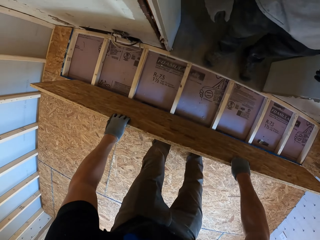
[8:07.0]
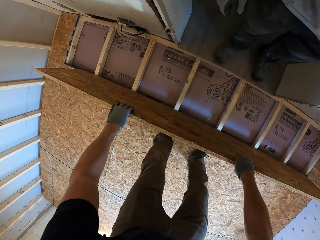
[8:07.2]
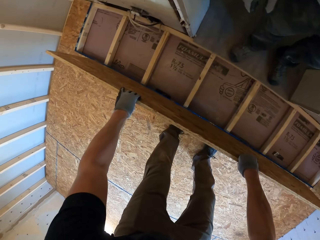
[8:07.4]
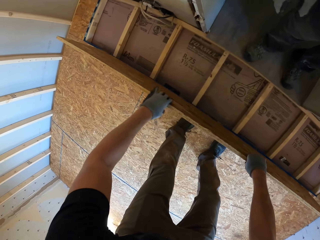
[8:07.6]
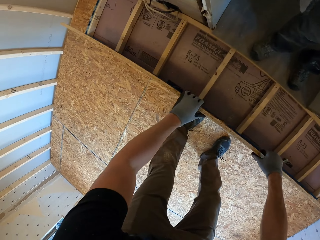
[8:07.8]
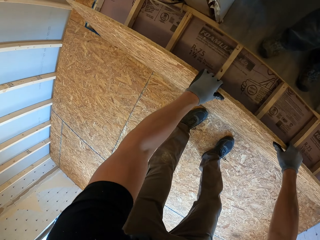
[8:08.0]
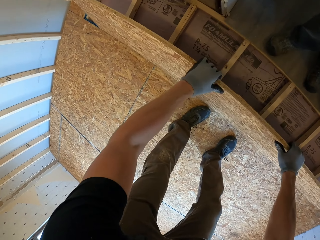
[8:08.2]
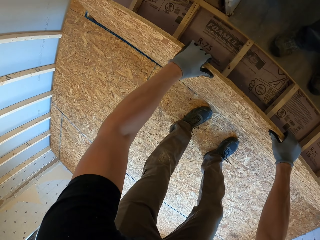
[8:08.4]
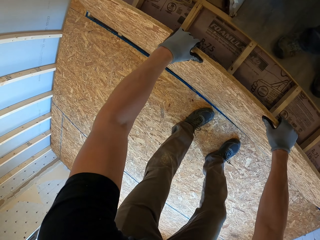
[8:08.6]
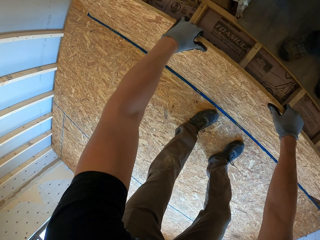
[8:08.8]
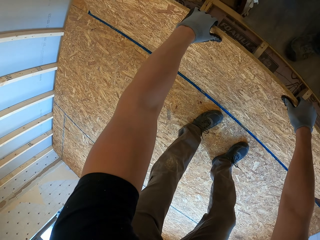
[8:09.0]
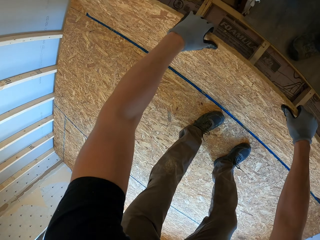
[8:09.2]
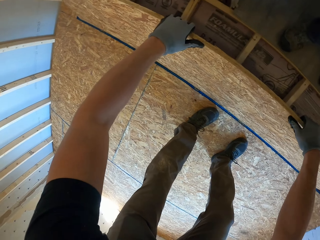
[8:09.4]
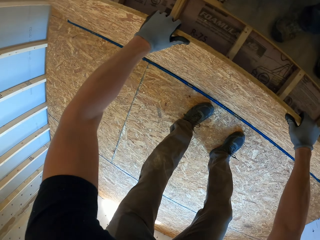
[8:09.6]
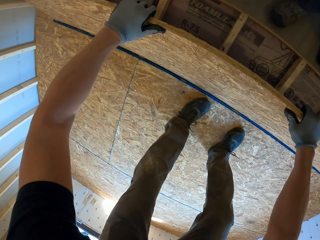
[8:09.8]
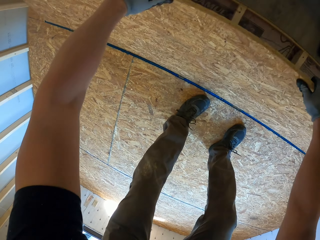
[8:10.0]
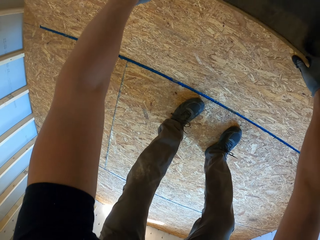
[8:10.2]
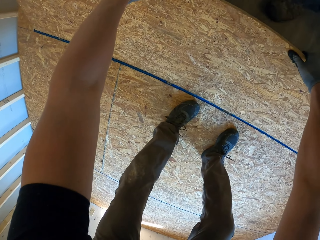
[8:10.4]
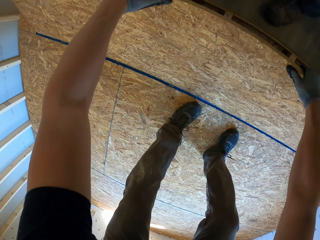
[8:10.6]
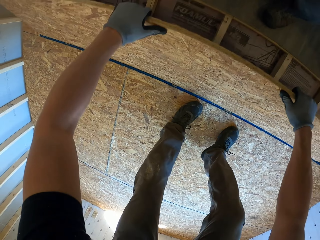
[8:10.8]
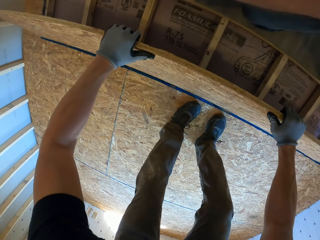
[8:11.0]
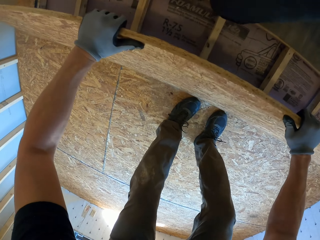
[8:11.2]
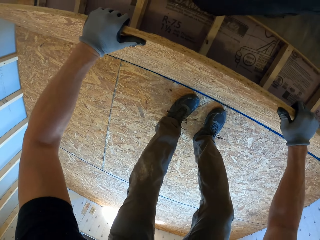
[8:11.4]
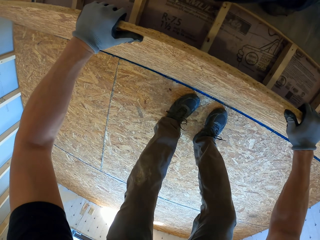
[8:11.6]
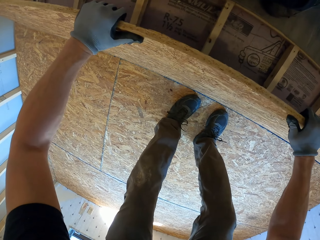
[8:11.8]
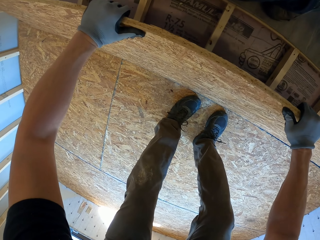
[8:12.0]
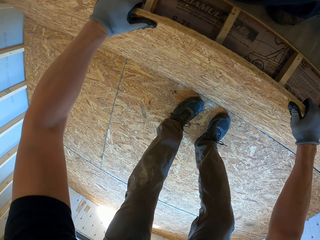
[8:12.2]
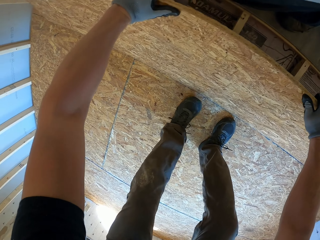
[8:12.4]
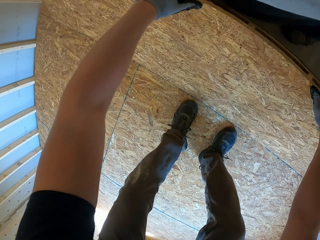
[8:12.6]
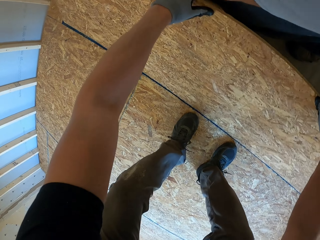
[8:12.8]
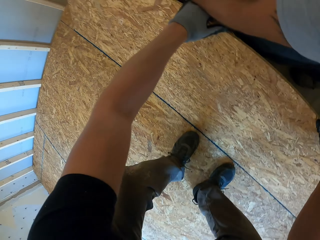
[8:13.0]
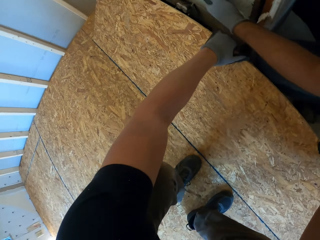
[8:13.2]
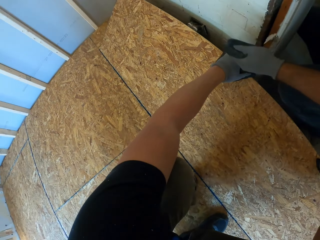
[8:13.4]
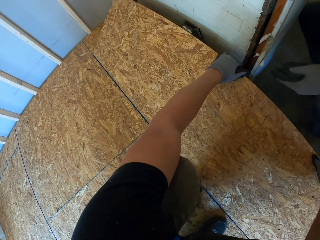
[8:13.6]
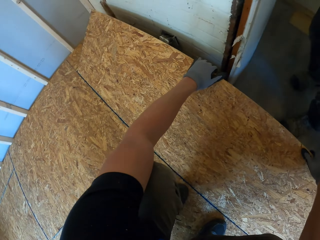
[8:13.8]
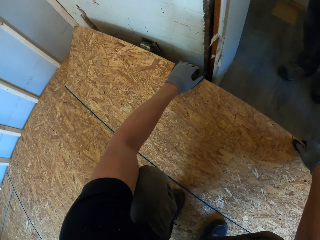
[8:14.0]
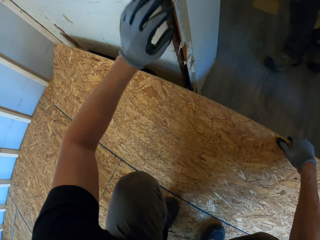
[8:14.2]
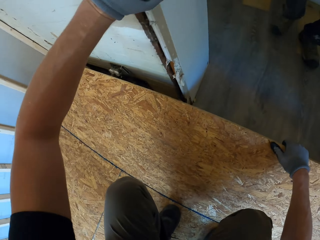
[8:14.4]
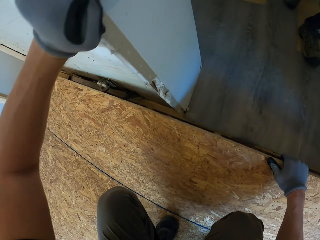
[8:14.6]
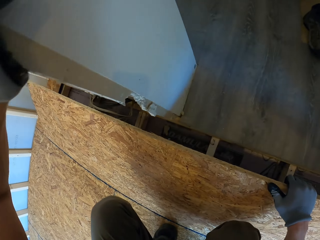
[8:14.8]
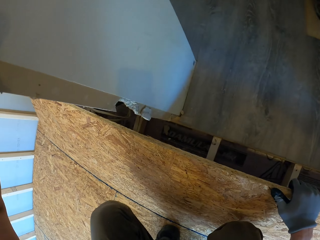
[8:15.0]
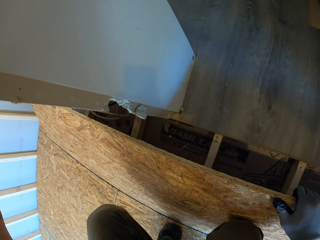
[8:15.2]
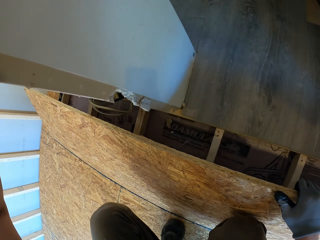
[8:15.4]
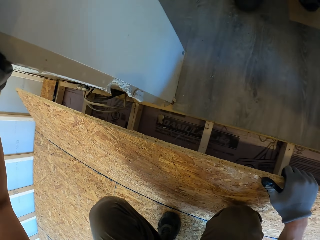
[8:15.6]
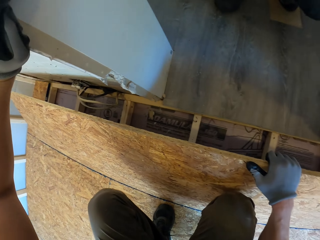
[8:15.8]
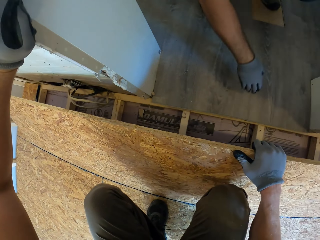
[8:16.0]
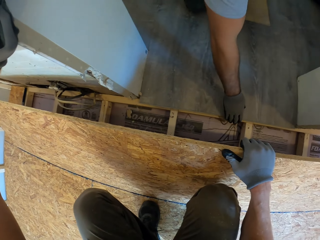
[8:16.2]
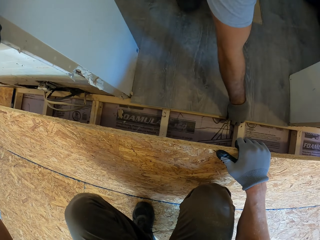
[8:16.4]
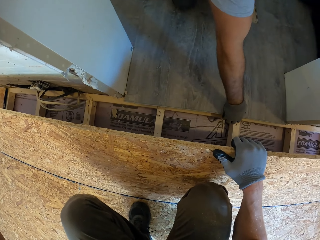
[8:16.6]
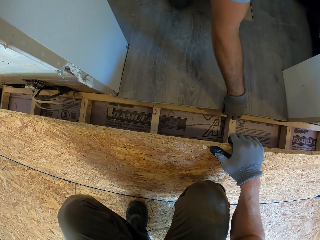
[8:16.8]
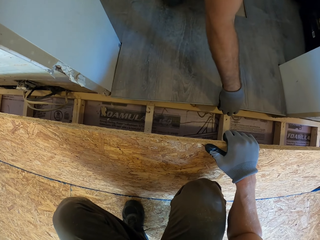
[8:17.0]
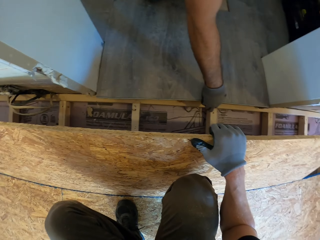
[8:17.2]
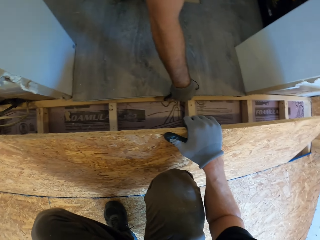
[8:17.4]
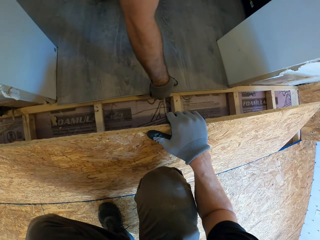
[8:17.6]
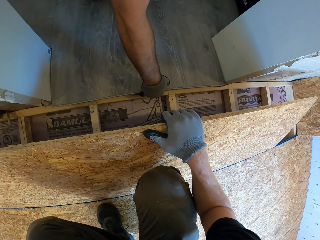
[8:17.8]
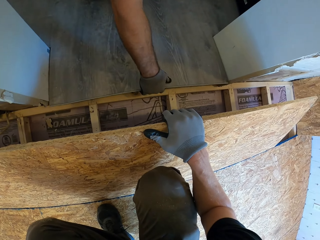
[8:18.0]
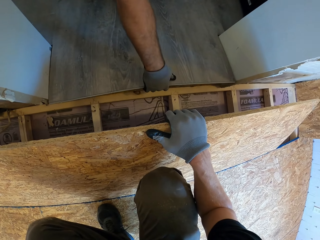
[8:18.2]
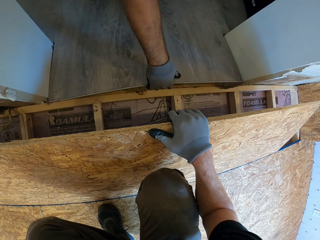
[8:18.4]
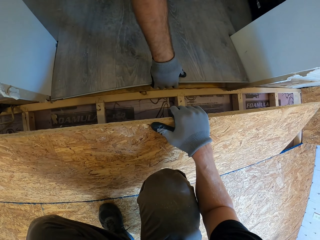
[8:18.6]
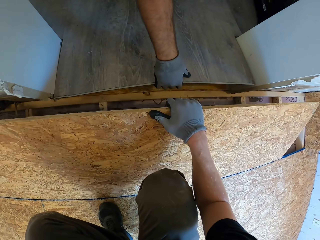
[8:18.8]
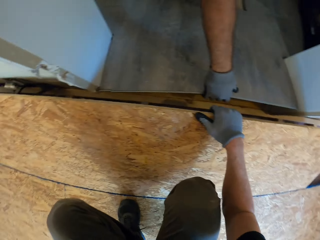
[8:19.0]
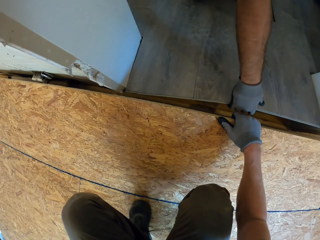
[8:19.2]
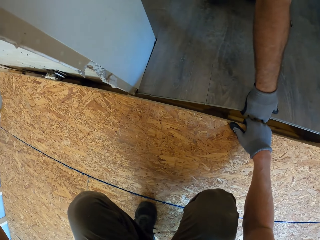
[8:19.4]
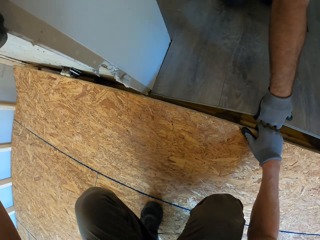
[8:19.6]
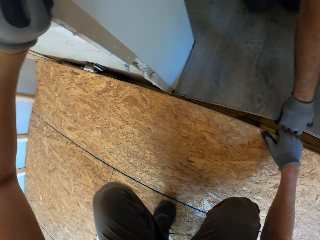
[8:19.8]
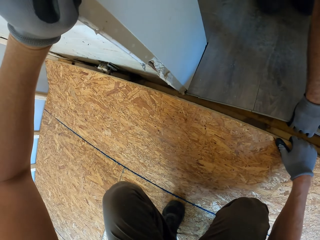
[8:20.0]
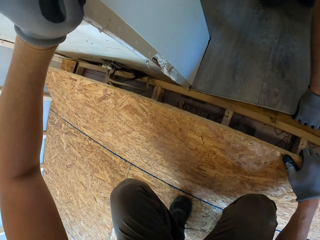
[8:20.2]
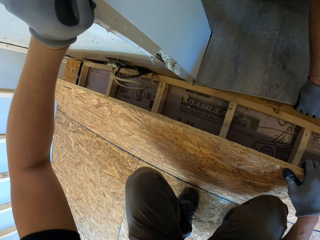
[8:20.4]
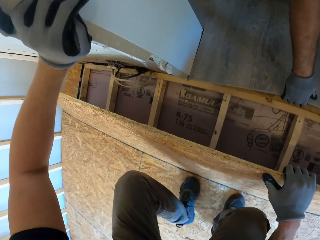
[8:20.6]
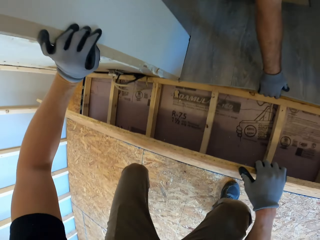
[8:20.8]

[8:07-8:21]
The camera wearer puts the wood on the floor. They fit a plywood on the ground surface. A man lifts a plywood.

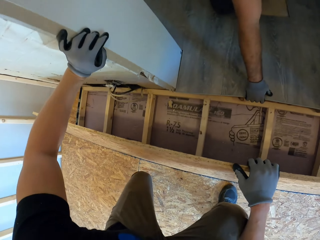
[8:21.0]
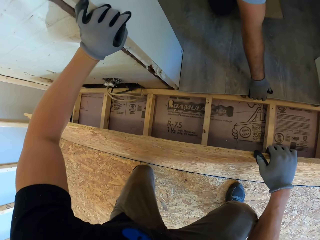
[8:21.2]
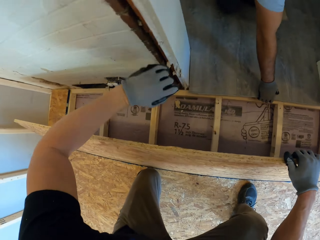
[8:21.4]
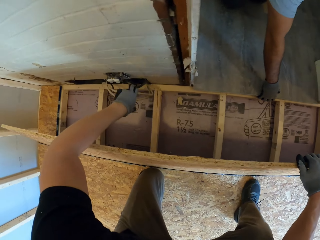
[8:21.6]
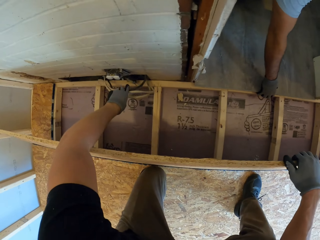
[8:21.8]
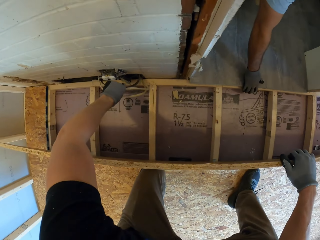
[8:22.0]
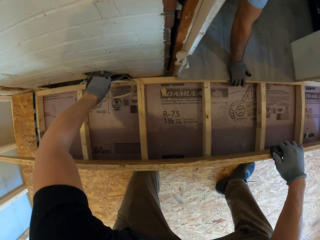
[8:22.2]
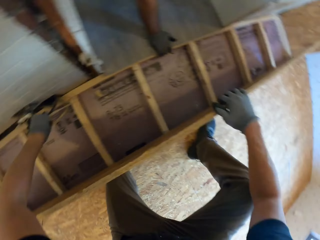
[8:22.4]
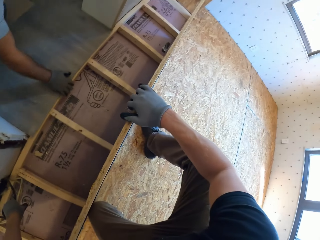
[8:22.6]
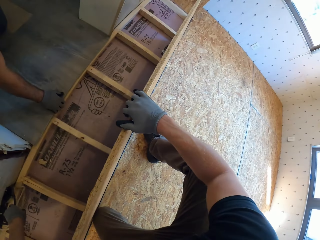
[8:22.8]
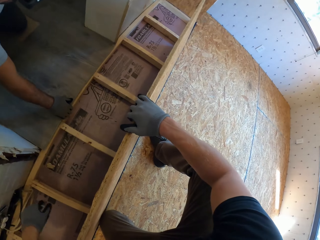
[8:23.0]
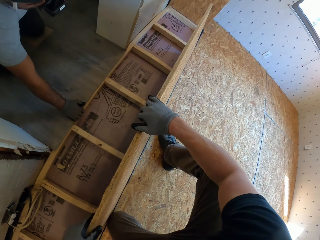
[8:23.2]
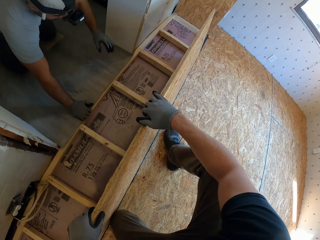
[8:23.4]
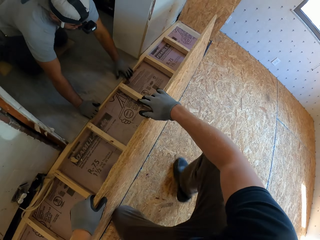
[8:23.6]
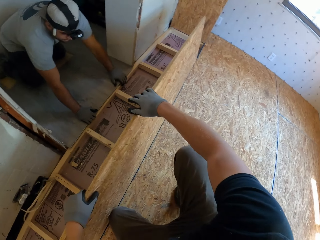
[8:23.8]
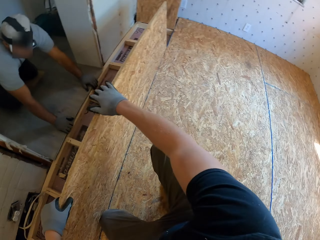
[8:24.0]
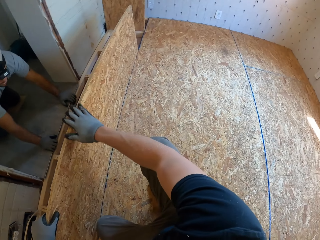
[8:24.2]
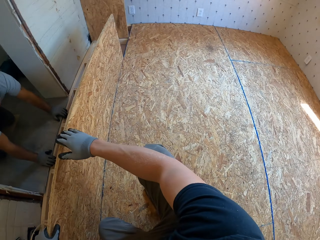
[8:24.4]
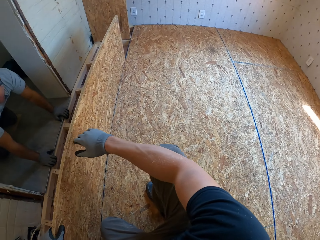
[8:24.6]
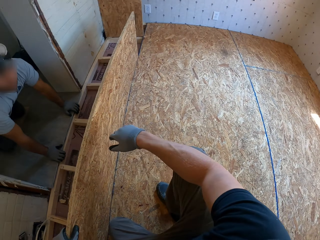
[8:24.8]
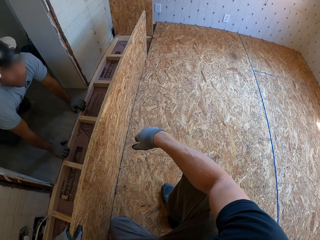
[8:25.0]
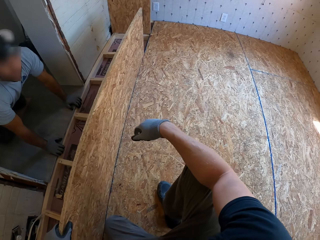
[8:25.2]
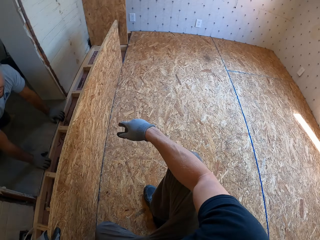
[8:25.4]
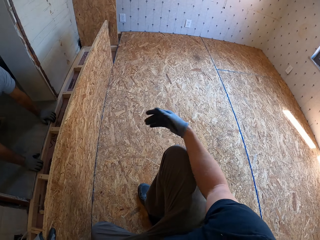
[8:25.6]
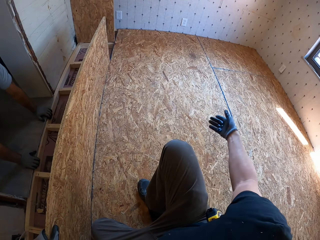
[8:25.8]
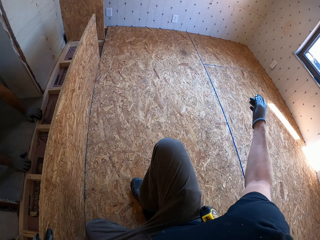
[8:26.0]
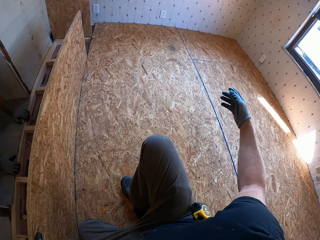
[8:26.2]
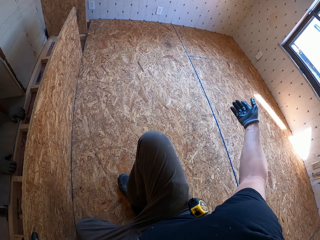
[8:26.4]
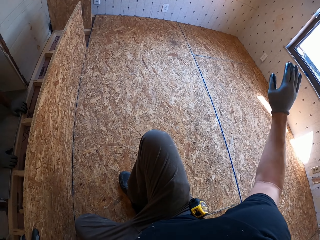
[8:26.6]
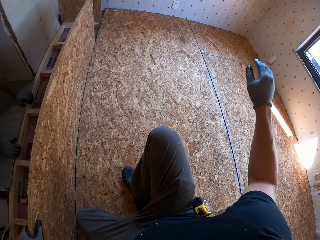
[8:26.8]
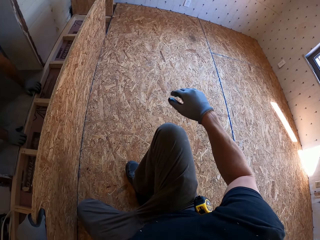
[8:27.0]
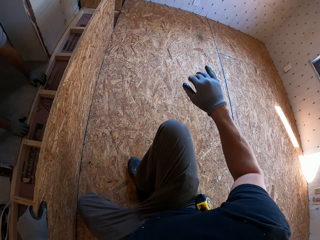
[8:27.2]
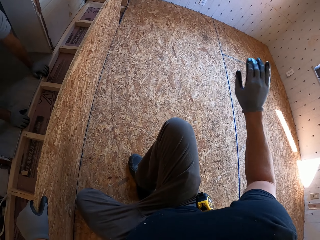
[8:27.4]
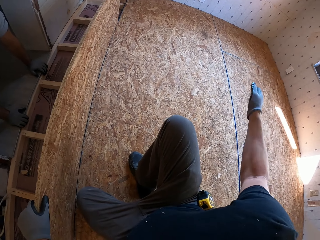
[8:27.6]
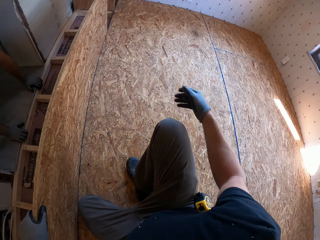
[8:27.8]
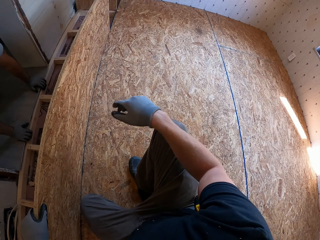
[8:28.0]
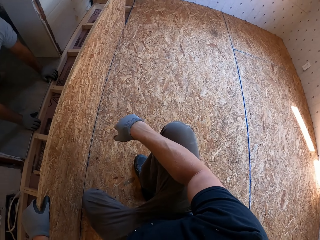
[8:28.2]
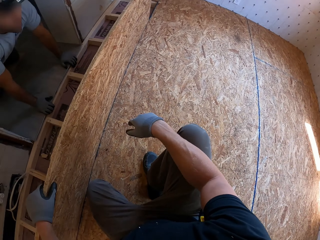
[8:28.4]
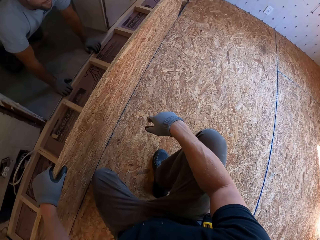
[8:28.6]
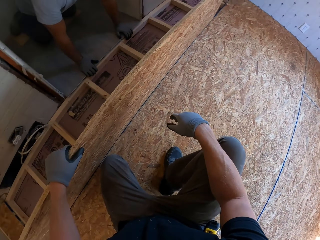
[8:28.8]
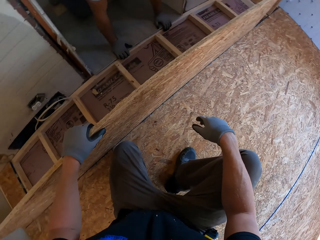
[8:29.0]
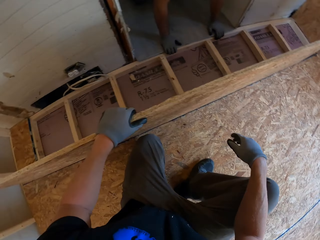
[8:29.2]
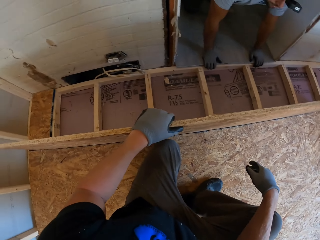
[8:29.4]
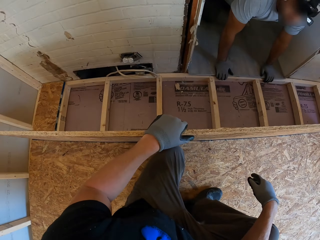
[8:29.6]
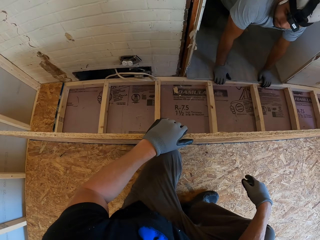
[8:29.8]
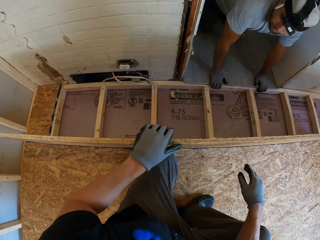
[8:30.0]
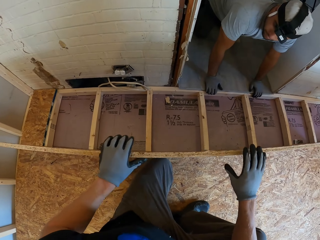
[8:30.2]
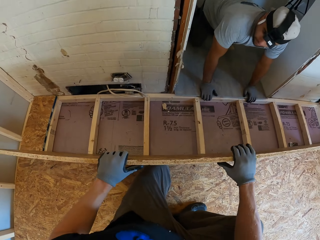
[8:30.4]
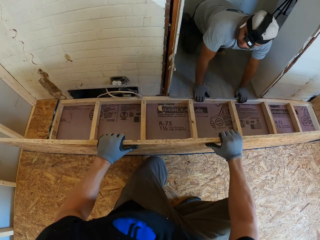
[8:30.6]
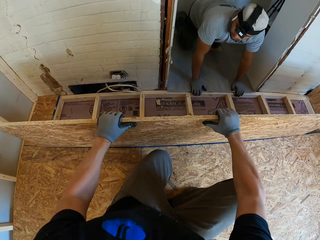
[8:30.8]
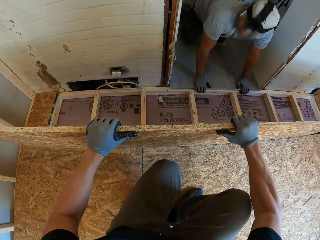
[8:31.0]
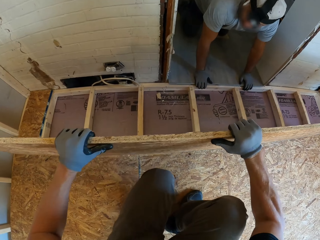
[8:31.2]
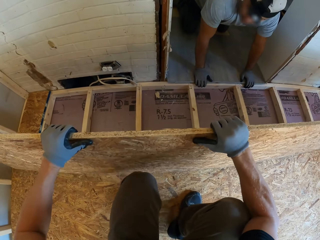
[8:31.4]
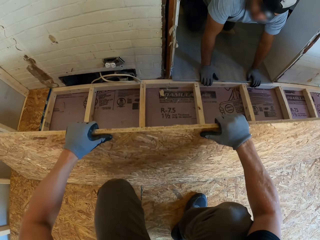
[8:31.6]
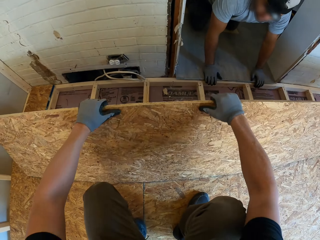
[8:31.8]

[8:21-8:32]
The camera wearer holds wires with his left hand.
